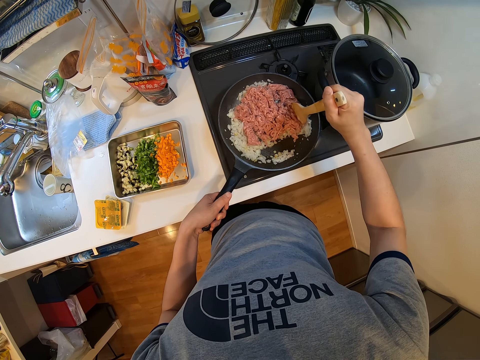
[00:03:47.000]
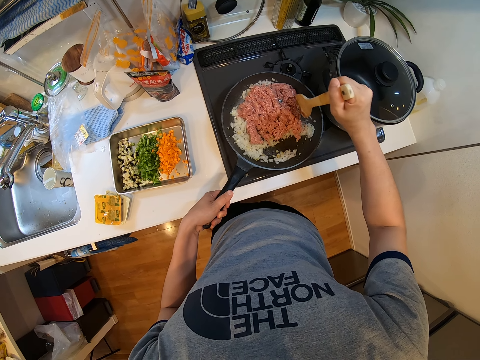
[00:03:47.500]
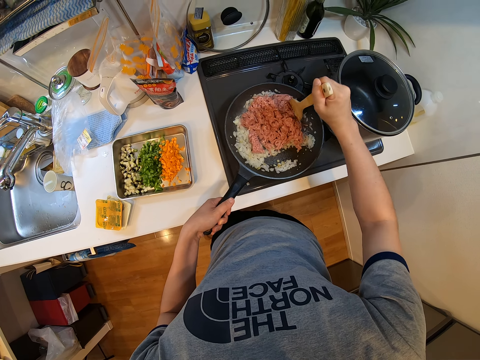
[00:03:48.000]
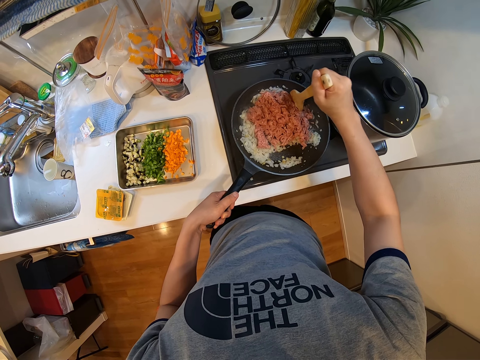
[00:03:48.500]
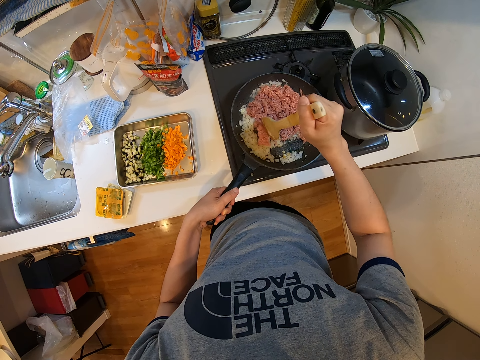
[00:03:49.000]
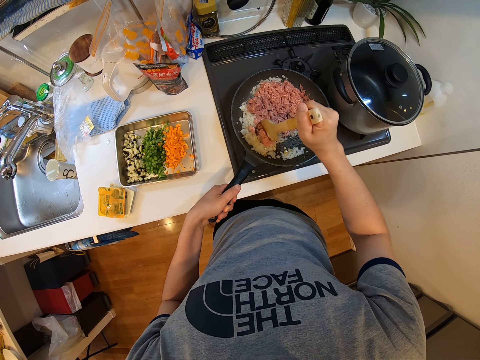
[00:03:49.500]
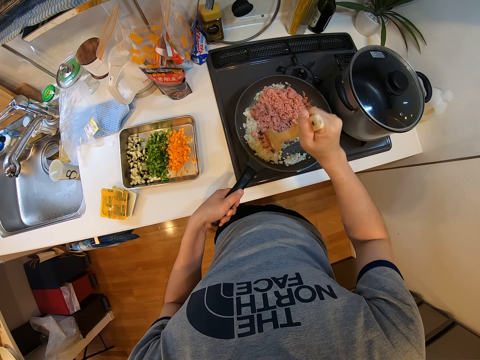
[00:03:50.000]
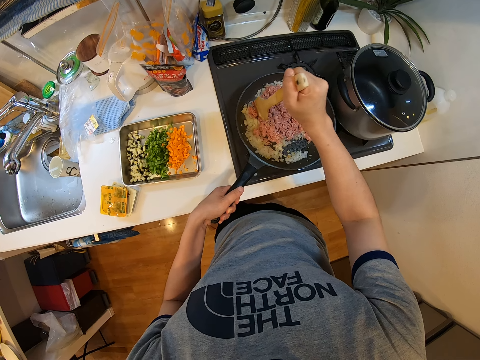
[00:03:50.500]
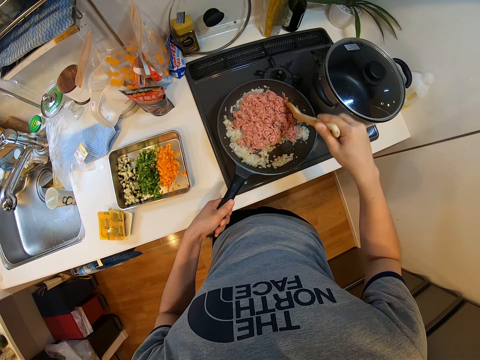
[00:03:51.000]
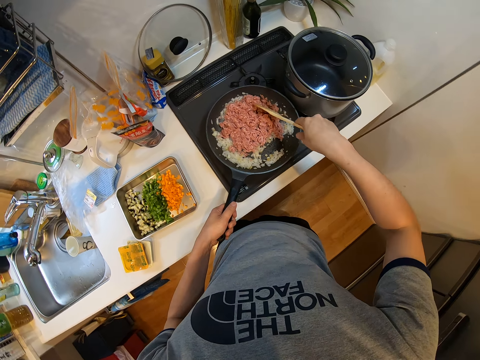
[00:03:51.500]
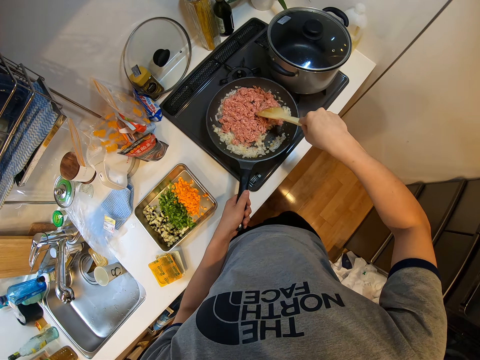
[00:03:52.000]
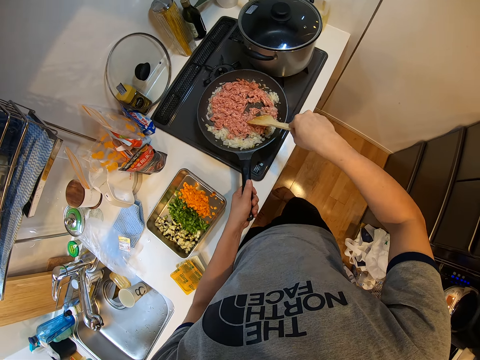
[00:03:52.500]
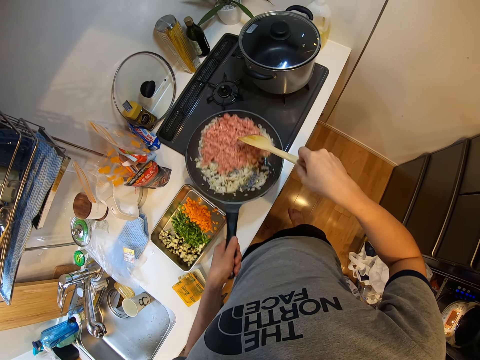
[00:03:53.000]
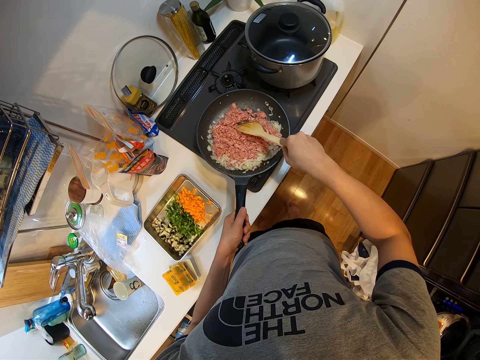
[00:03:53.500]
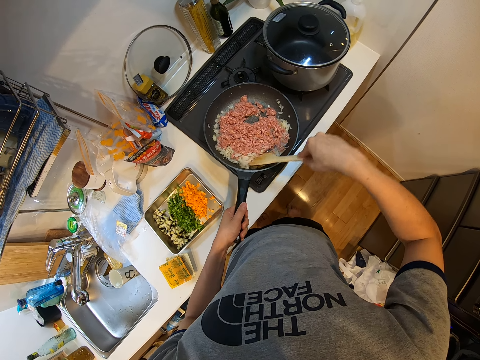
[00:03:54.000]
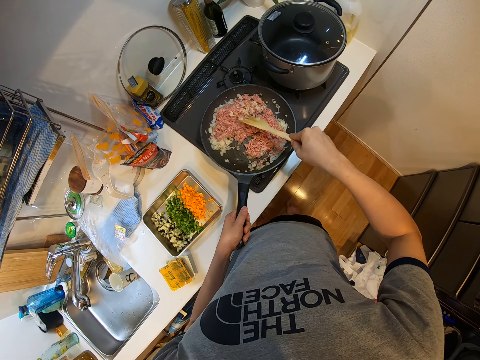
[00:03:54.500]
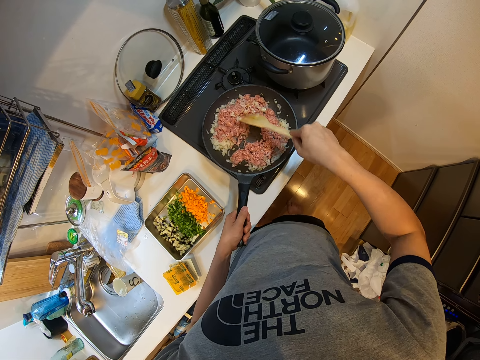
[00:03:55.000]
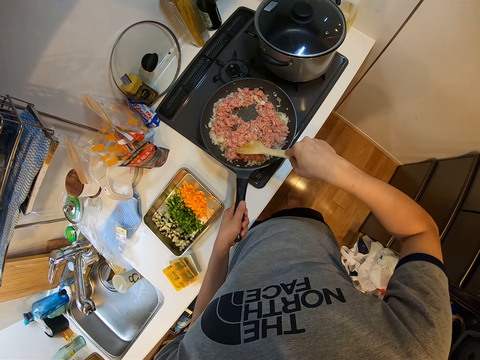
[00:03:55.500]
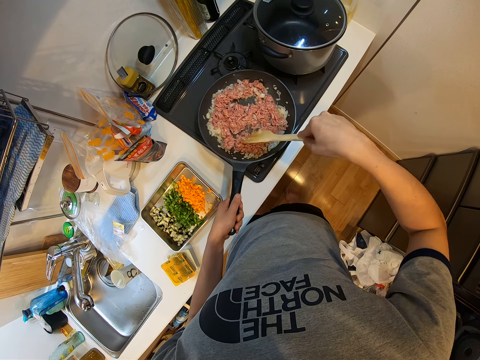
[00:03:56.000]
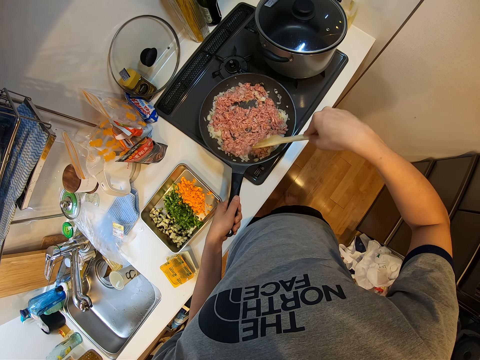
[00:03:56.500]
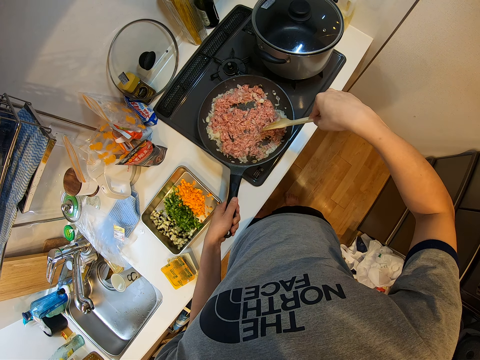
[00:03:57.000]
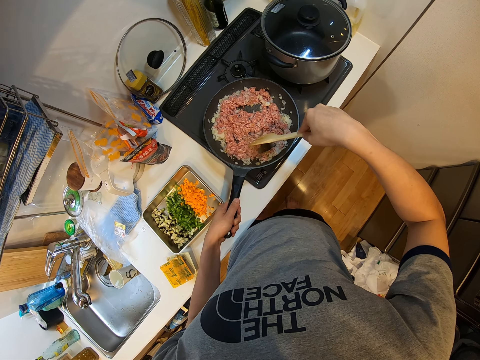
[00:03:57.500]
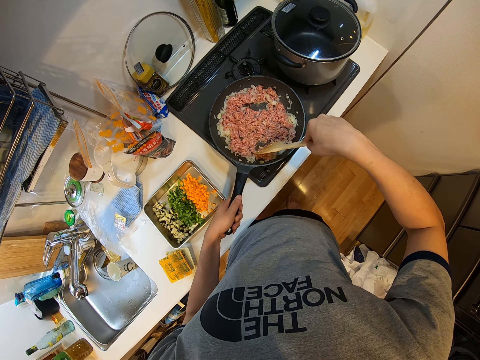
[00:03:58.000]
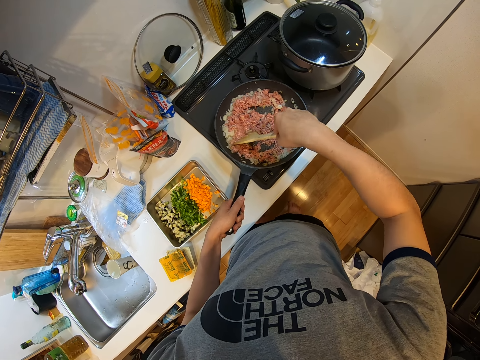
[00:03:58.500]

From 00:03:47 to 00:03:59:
The camera wearer shakes the frying pan with his left hand. He puts the pan on the burner. He continues frying with the wooden ladle in his right hand.

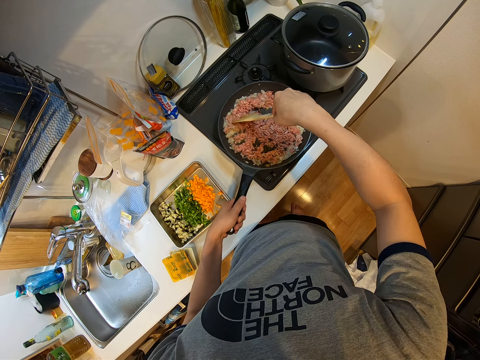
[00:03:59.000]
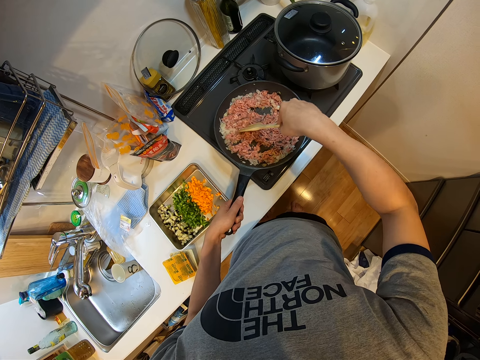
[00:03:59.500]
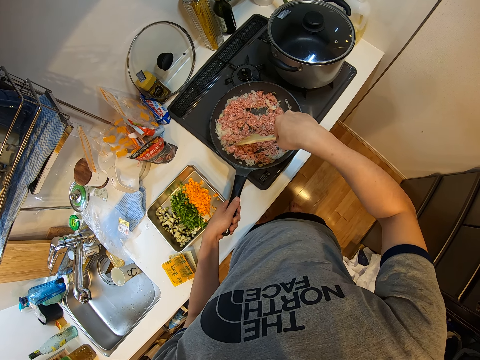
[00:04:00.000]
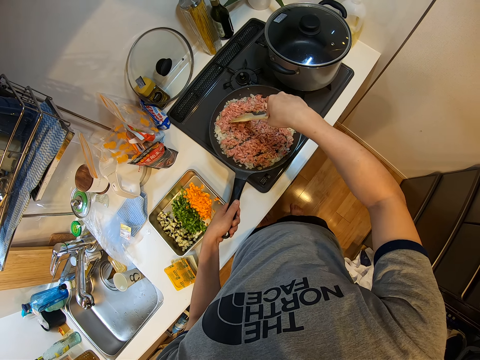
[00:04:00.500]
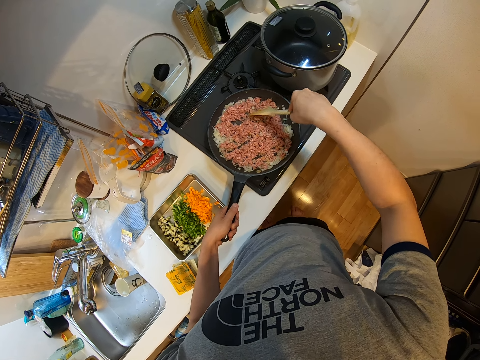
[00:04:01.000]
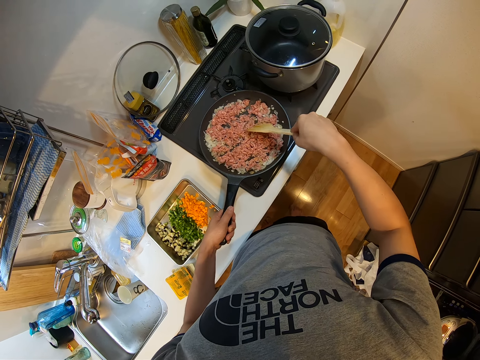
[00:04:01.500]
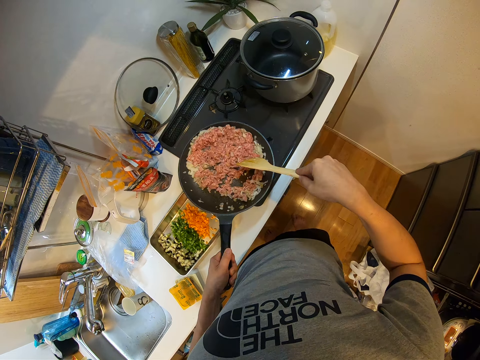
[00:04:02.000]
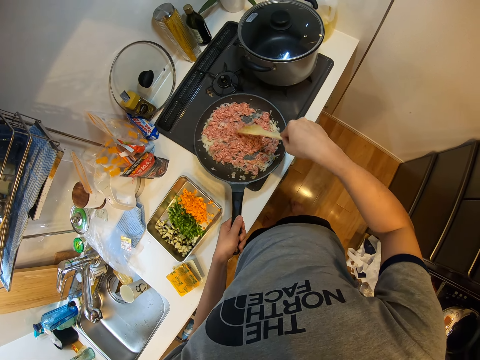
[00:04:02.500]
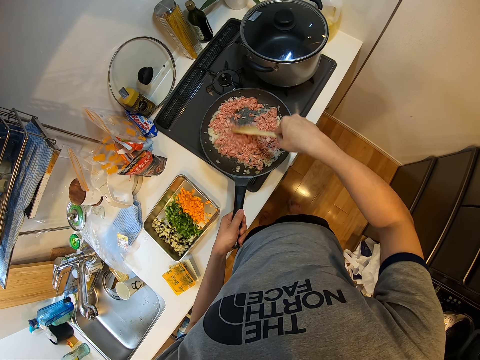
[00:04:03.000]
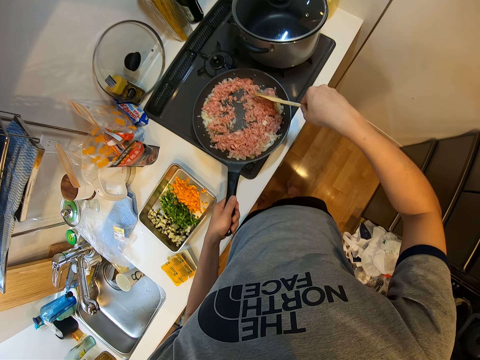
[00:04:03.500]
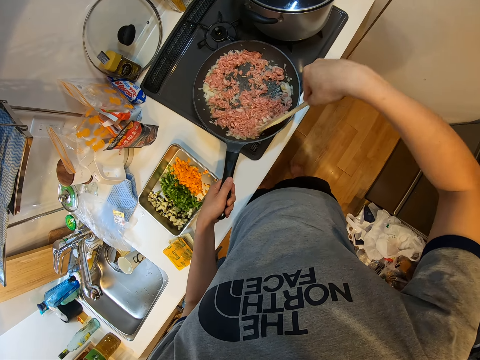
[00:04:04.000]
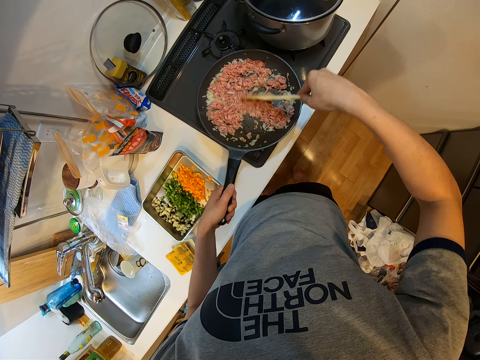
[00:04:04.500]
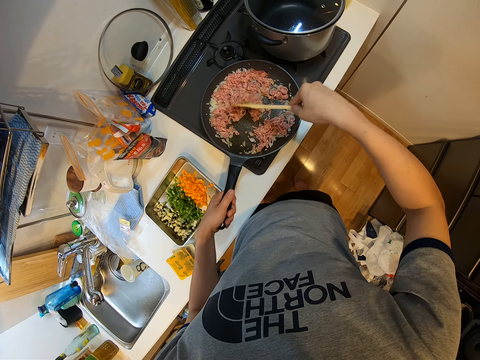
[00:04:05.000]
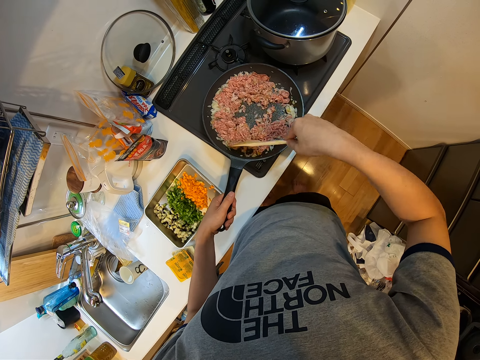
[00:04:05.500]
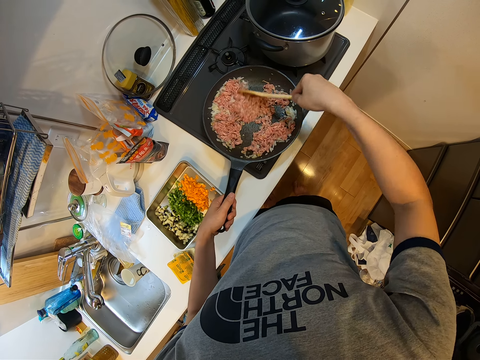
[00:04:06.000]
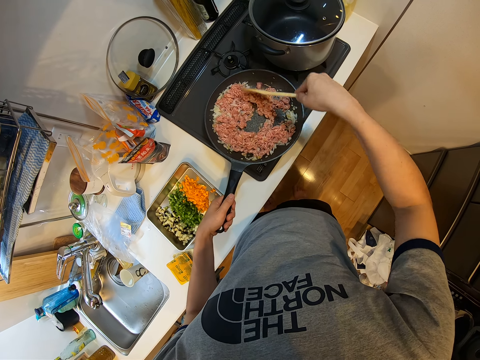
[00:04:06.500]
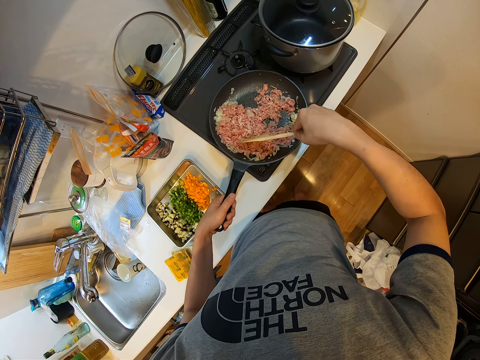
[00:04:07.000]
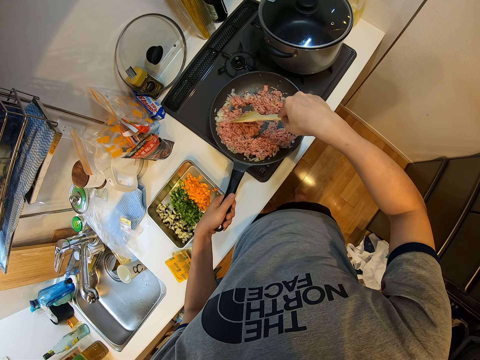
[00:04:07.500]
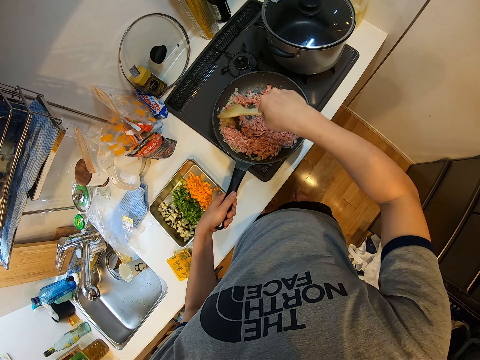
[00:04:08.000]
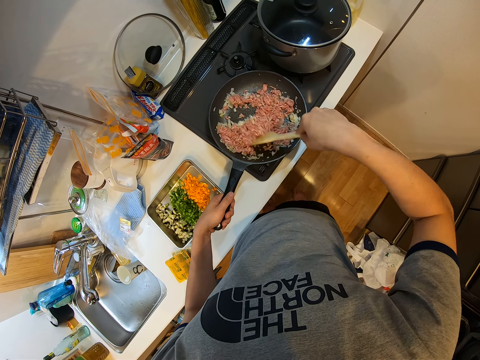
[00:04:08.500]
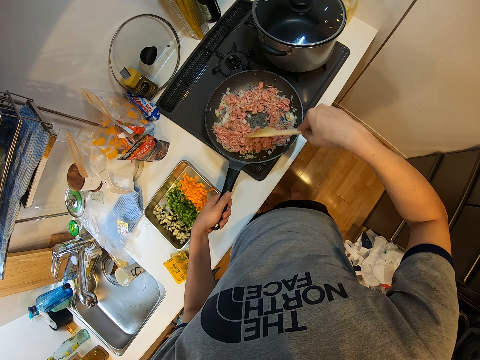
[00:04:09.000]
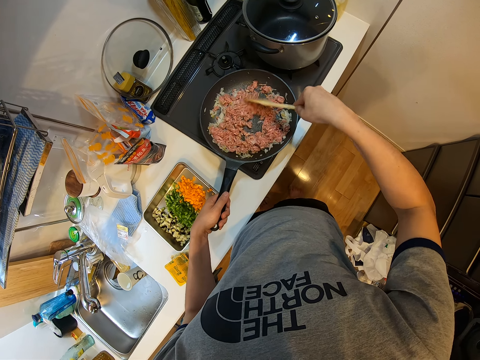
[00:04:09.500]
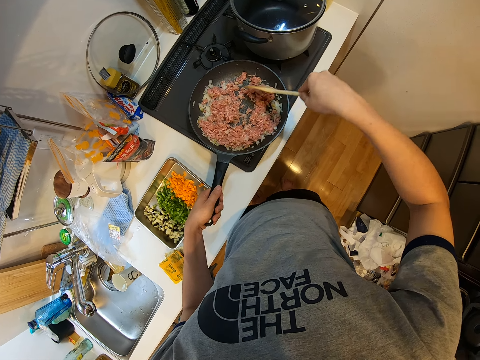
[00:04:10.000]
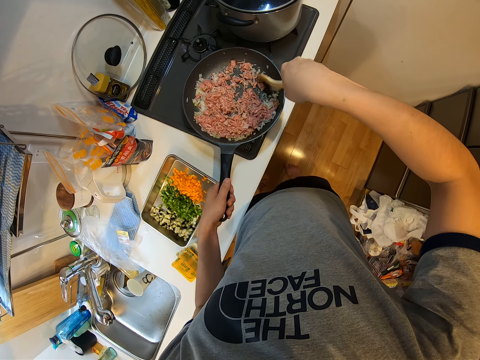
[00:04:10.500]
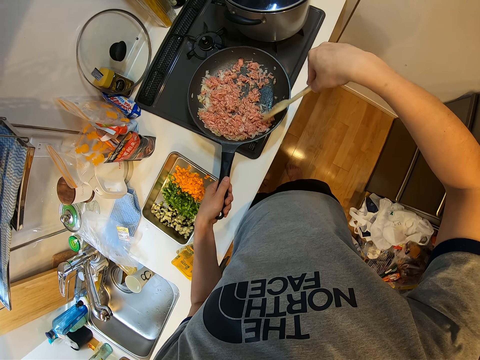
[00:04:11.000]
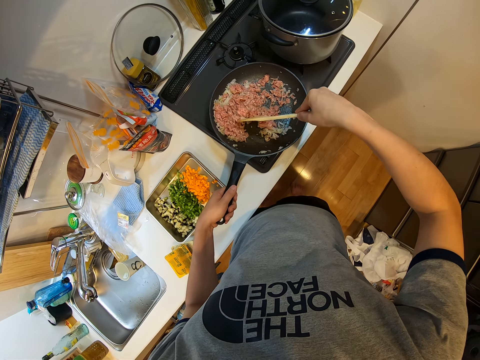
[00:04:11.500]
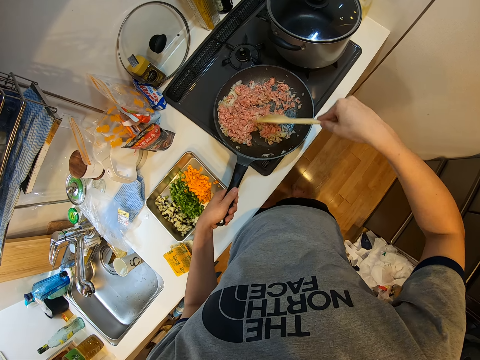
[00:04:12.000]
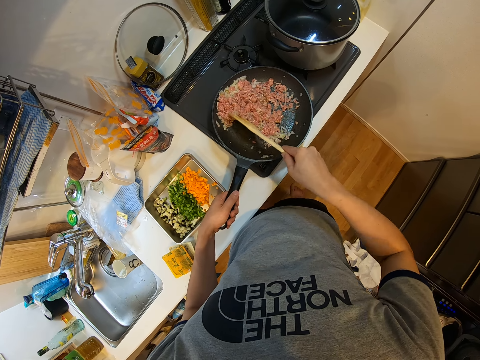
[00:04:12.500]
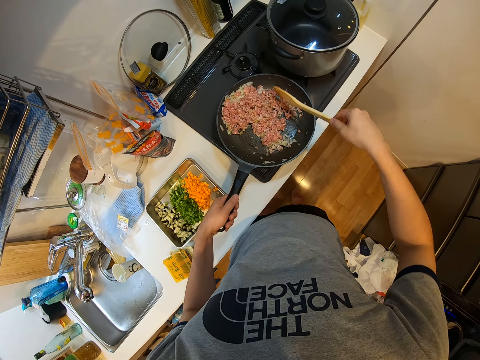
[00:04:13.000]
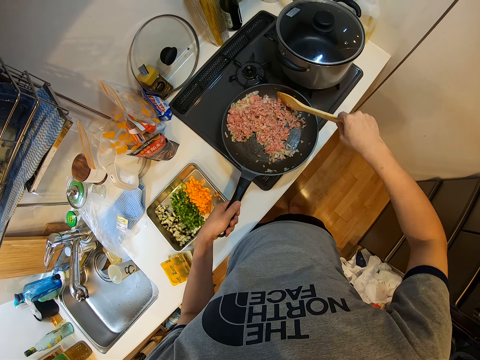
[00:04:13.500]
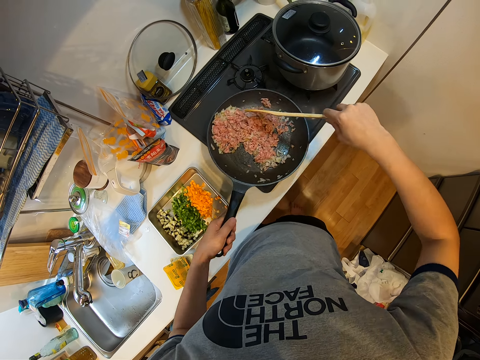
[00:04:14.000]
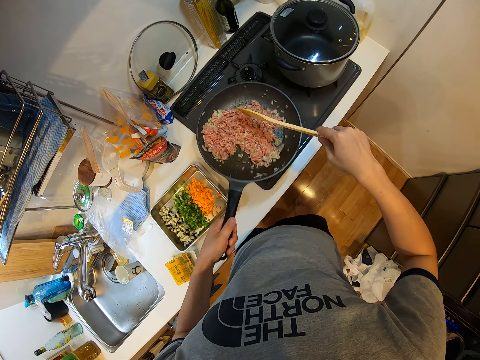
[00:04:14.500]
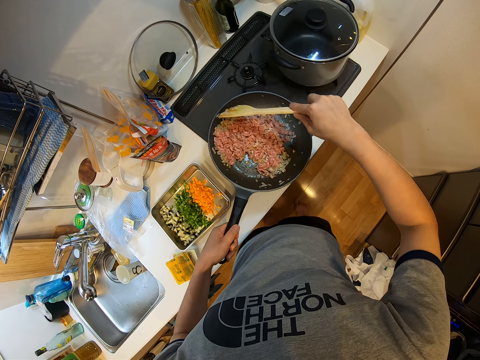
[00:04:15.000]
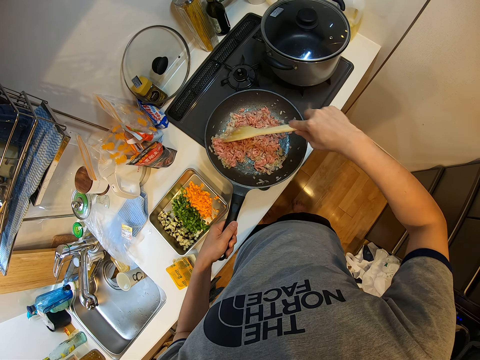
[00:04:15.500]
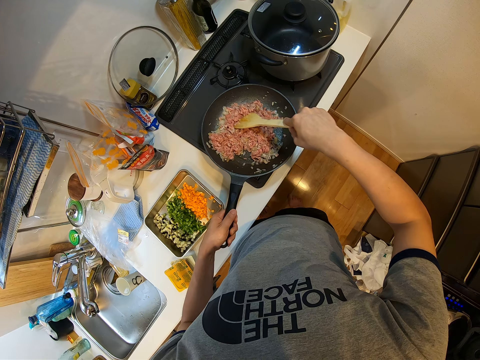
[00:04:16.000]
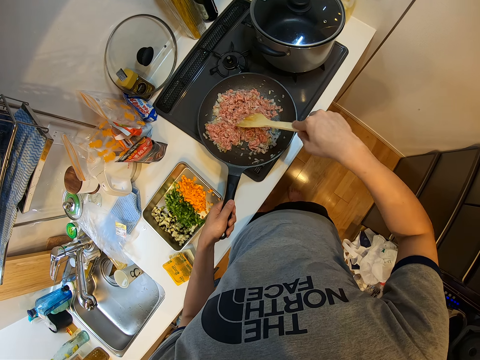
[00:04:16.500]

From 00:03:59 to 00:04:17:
The camera wearer shakes the frying pan with his left hand. He puts the frying pan on the burner. He continues frying with the wooden ladle in his right hand. He shakes the frying pan with his left hand. He puts the frying pan on the burner. He continues frying with the wooden ladle in his right hand.
